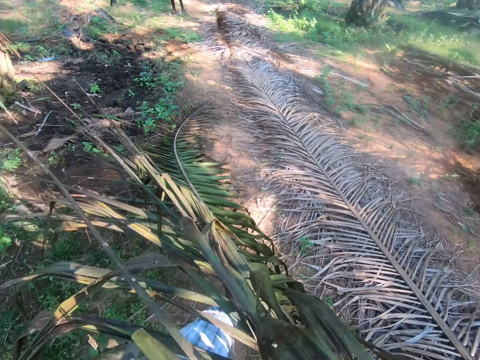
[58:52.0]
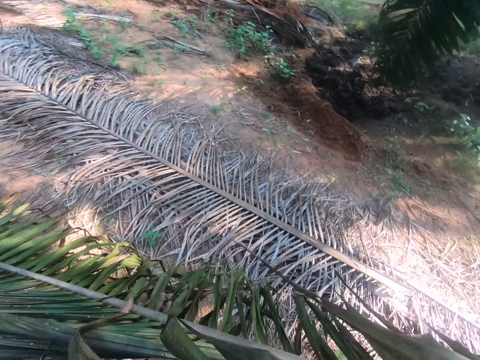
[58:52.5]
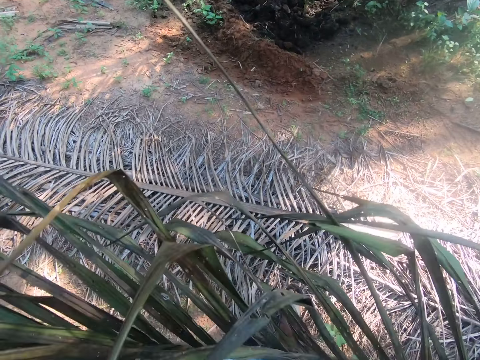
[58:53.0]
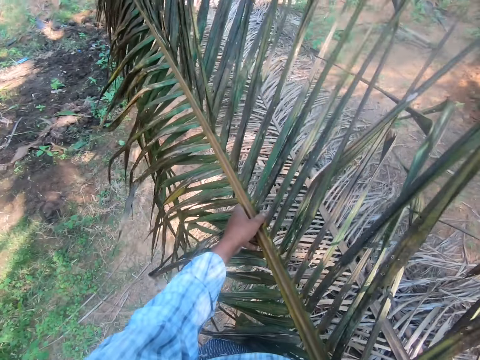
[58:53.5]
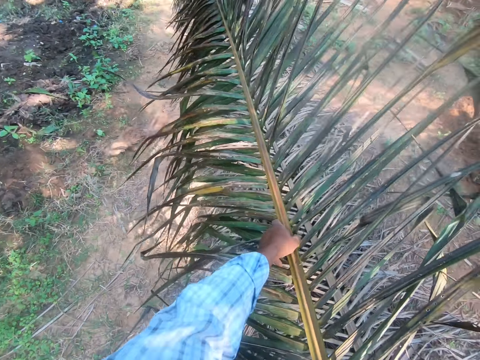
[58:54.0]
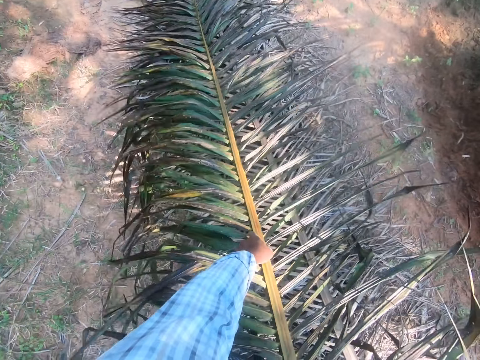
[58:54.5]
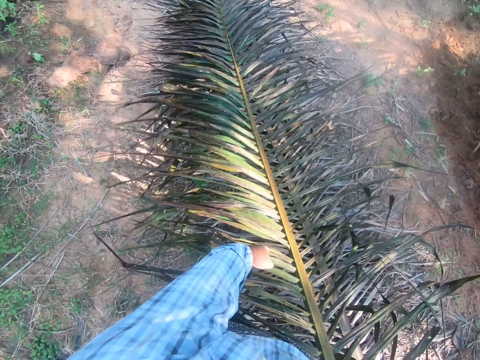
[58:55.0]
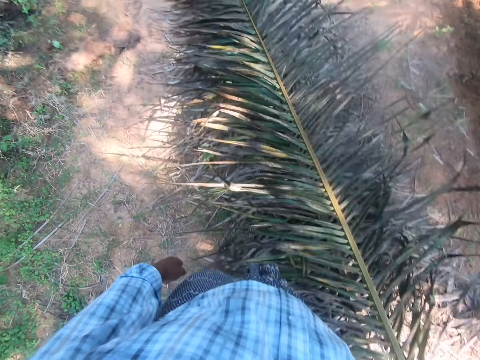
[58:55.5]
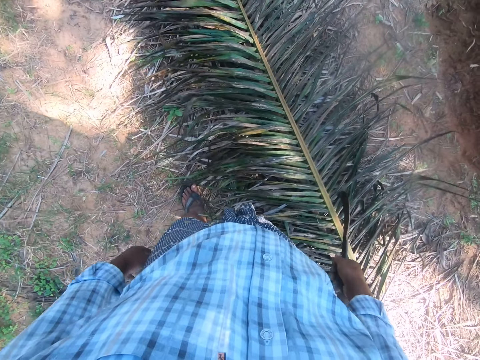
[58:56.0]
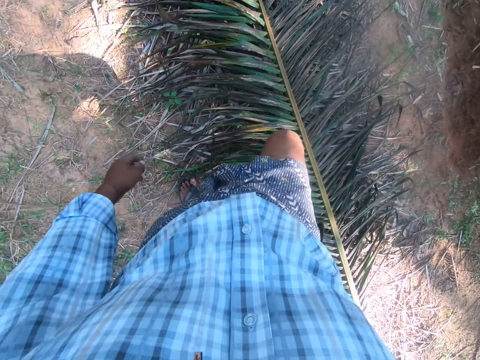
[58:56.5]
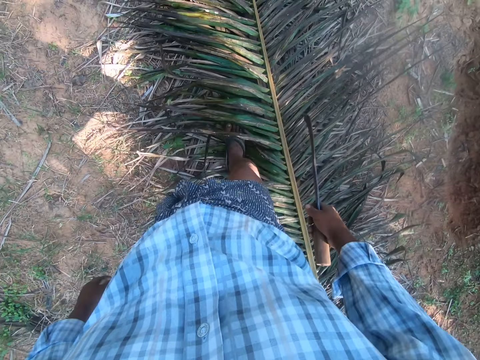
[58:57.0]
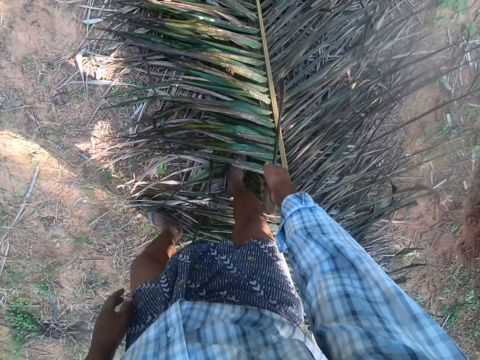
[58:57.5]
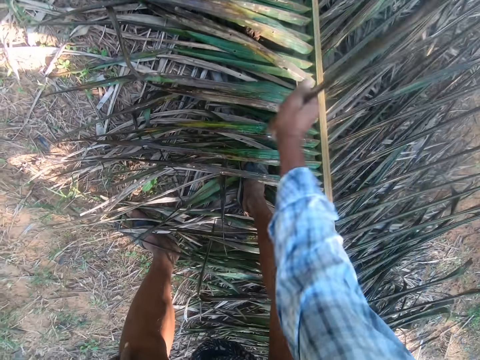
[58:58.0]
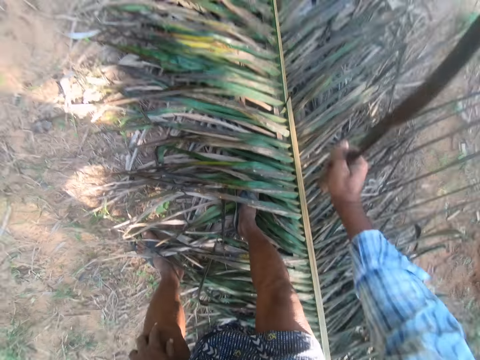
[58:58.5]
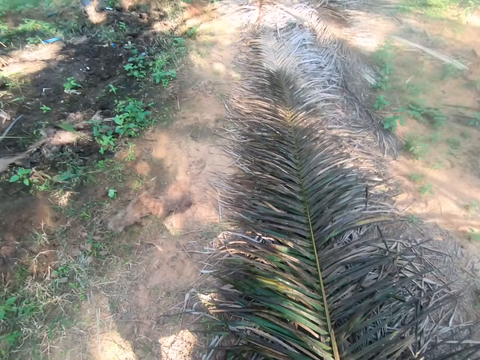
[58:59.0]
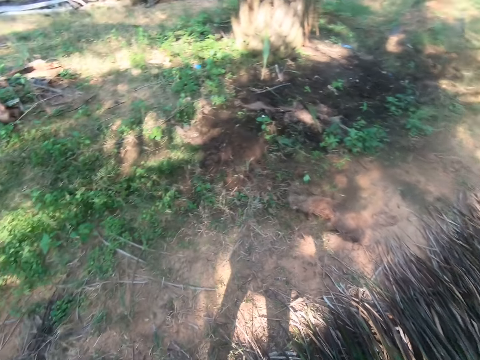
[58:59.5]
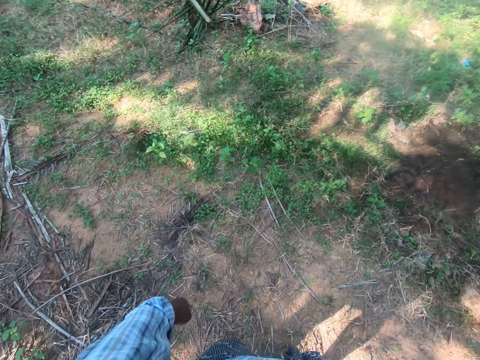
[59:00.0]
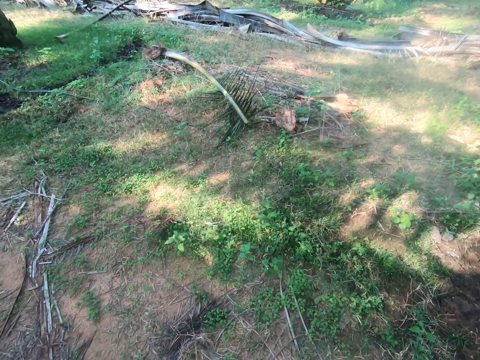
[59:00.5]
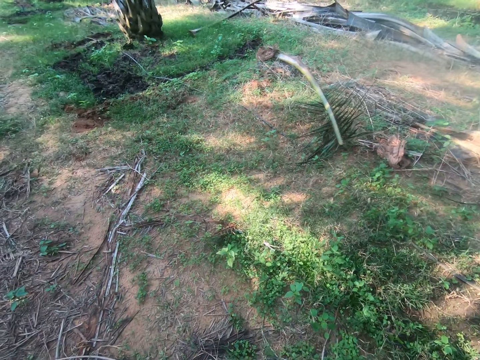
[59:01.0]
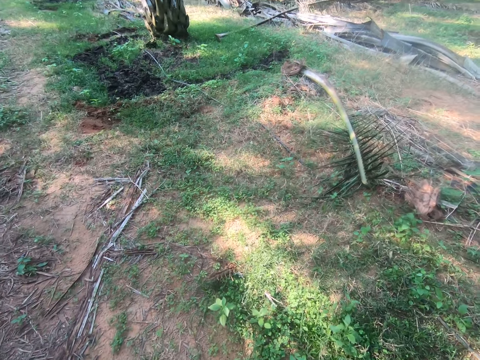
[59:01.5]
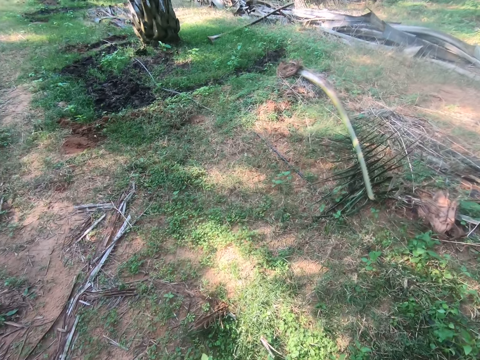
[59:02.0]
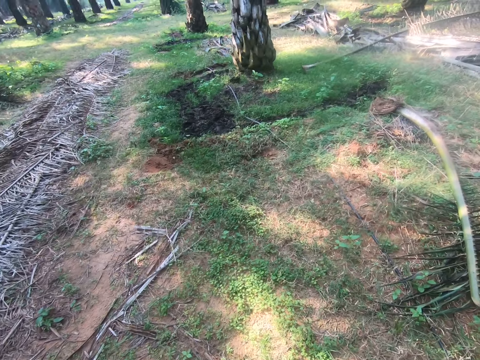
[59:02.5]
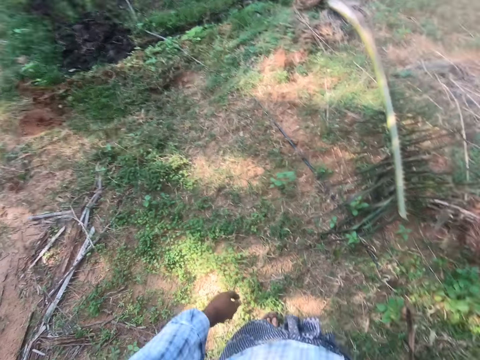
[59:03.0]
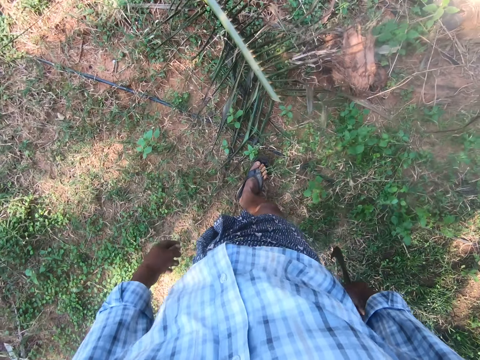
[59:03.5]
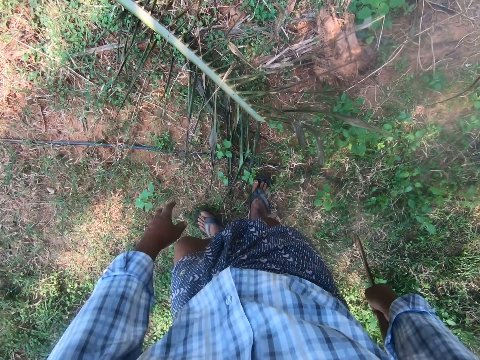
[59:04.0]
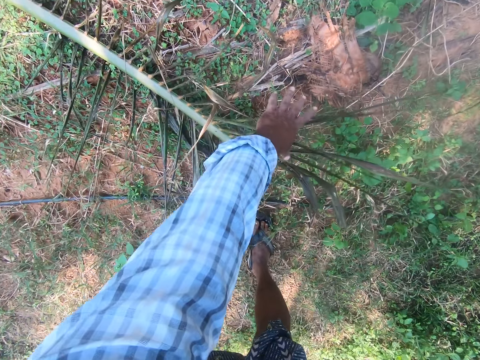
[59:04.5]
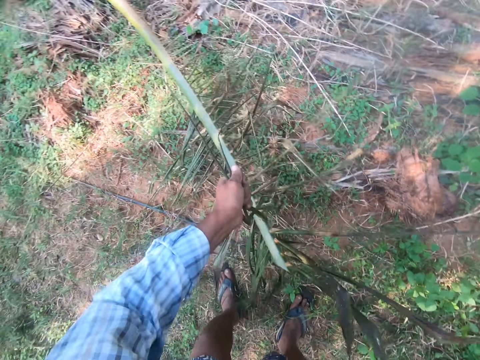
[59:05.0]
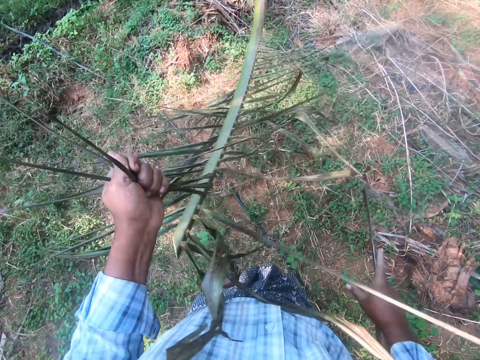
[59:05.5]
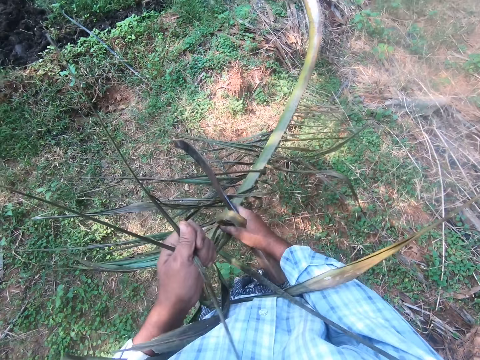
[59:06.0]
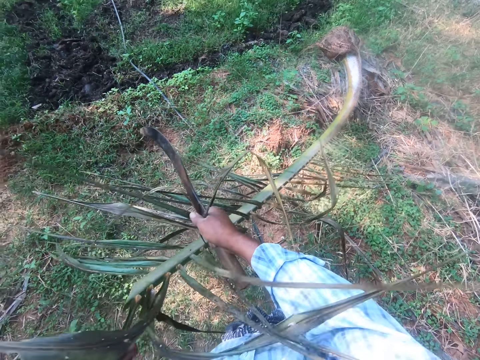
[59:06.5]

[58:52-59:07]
The camera wearer drops the palm frond on a few palm fronds on the ground. He steps on the palm leaves. He cuts the palm frond on the ground with the sickle in his right hand. He turns around. He walks and holds a panga. He picks up a palm frond from the ground with his left hand. He holds the palm leaves.

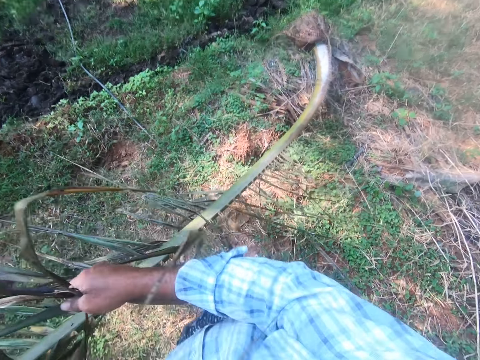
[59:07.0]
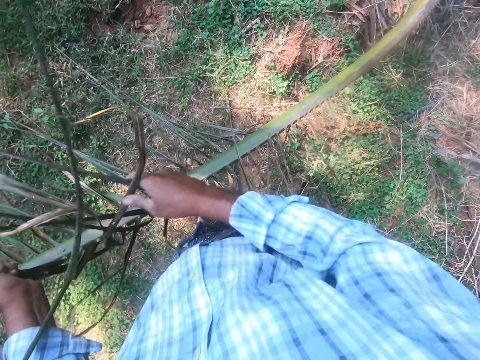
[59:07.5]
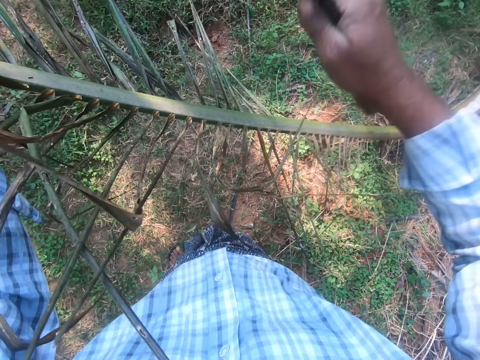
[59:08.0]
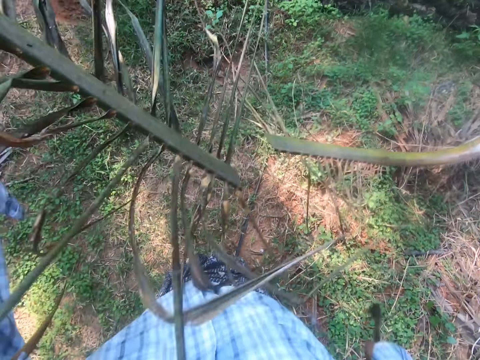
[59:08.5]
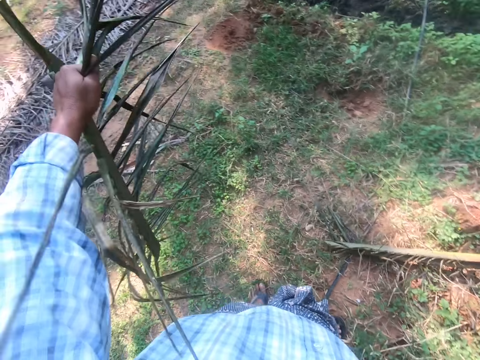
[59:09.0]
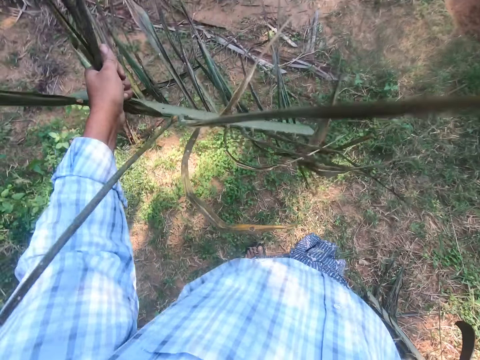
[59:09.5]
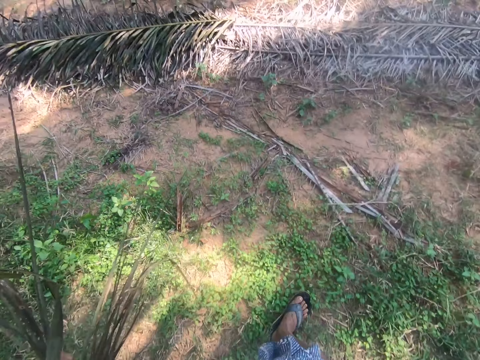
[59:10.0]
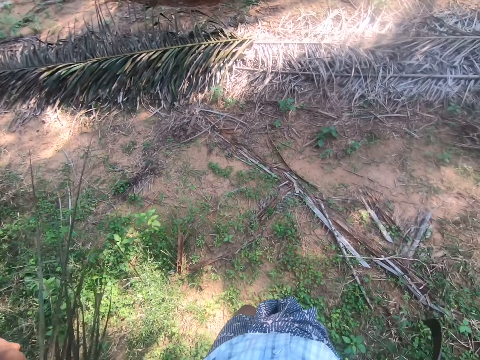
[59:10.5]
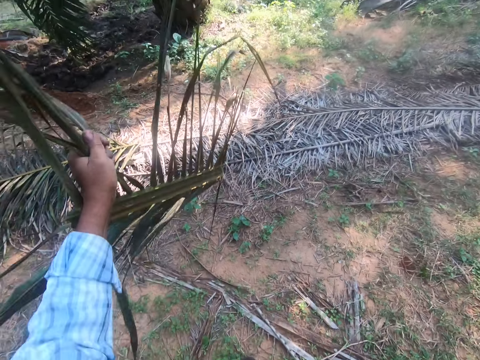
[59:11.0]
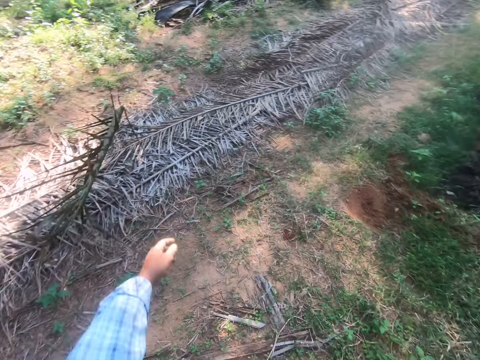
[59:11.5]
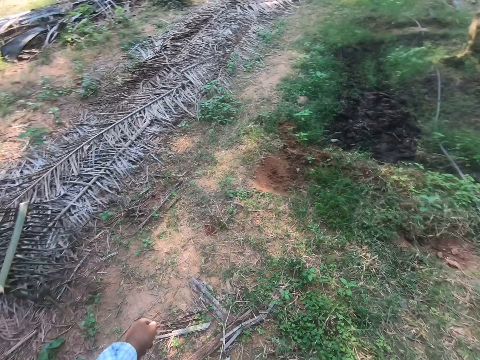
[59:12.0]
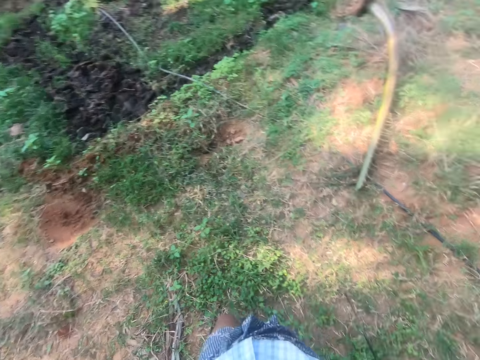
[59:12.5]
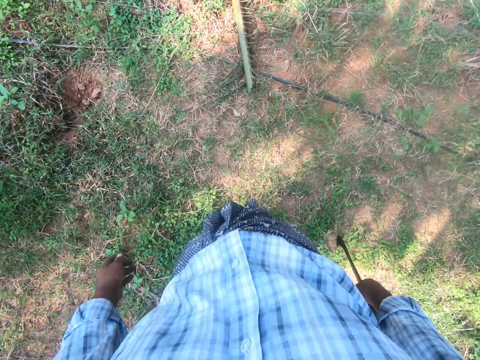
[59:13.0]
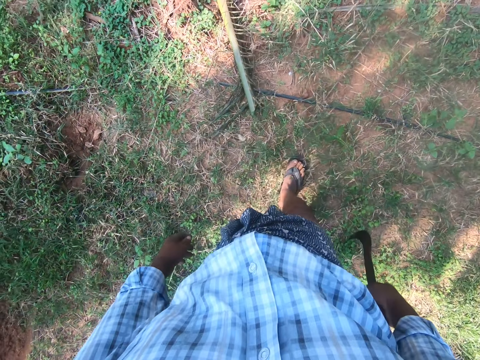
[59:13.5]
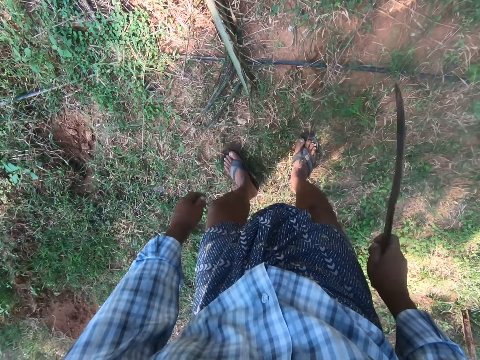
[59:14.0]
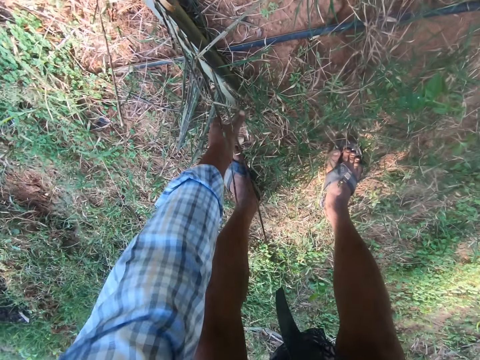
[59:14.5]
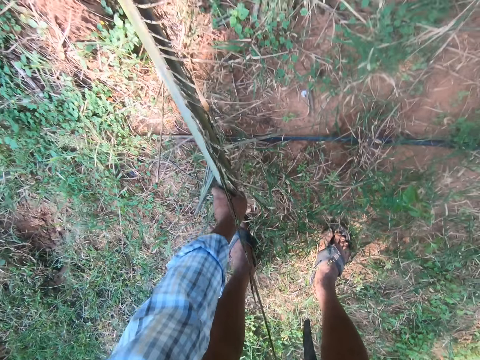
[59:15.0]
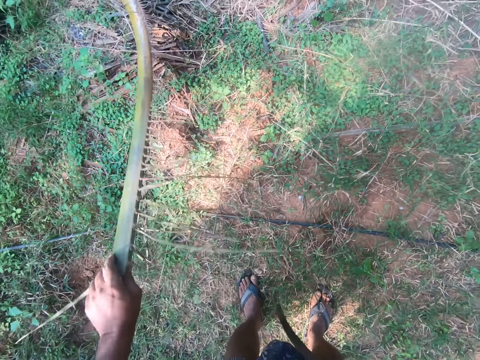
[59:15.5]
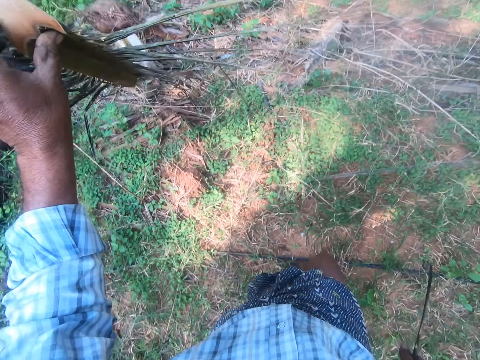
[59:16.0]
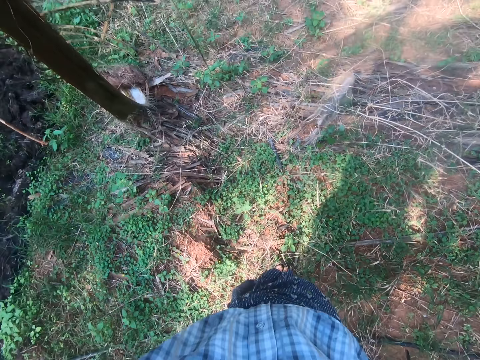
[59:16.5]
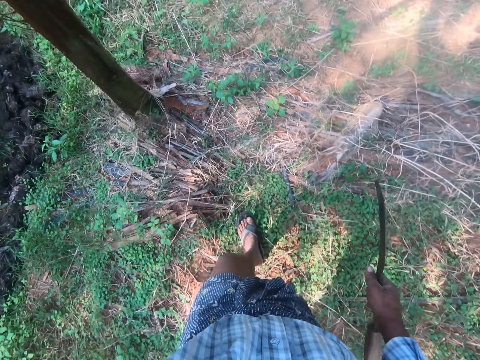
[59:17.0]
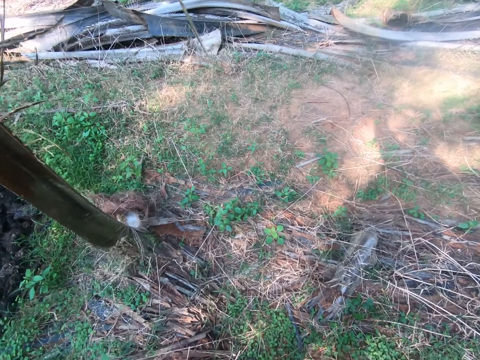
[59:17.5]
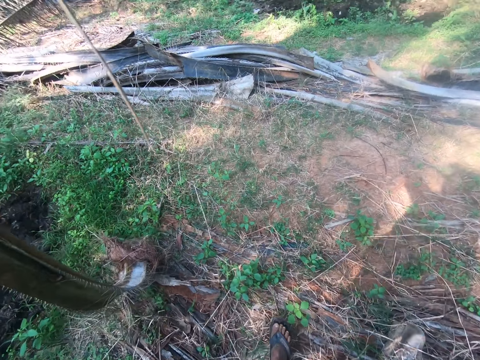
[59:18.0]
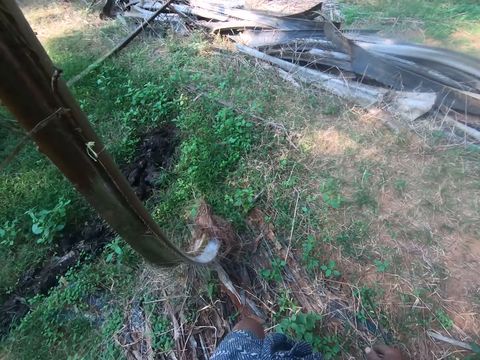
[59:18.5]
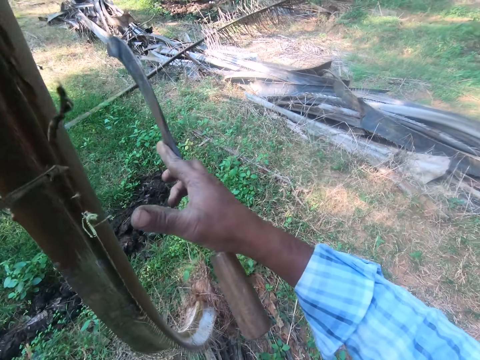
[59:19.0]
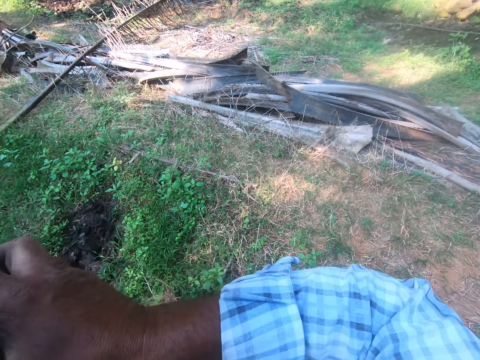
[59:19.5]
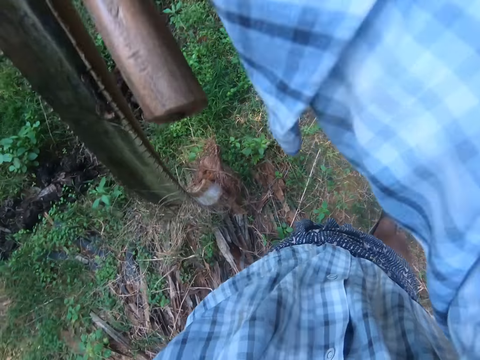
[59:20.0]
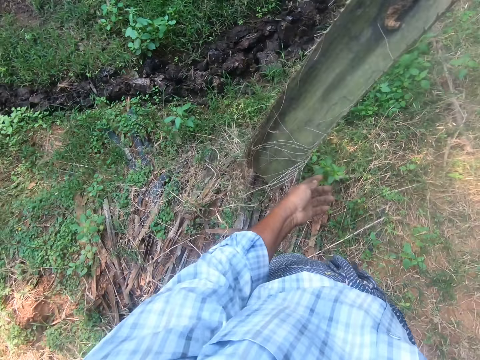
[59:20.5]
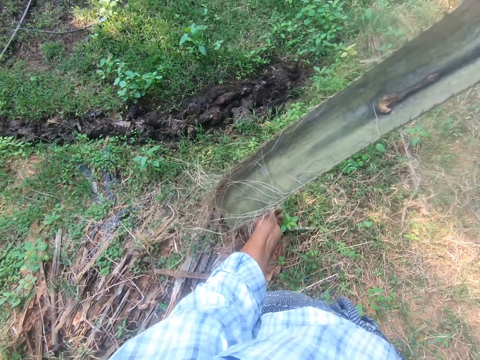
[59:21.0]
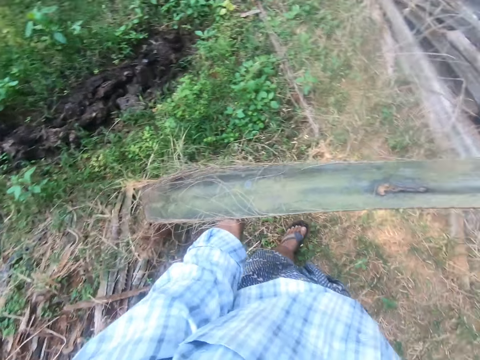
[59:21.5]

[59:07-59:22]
The camera wearer cuts the palm frond with the sickle in his right hand. He drops the palm frond end on a few palm fronds on the ground. He picks up a palm frond from the ground with his left hand. He holds a leaves stalk. He holds a panga.
